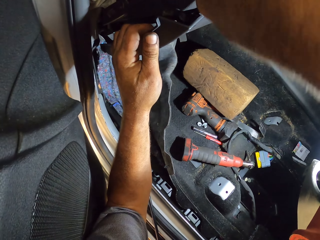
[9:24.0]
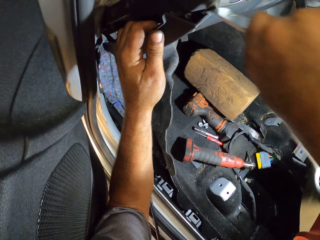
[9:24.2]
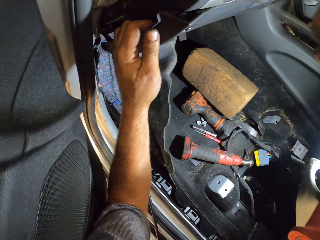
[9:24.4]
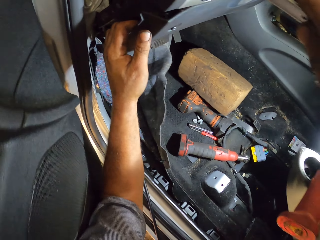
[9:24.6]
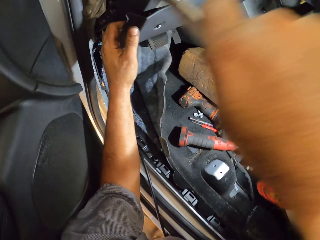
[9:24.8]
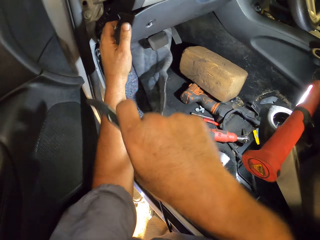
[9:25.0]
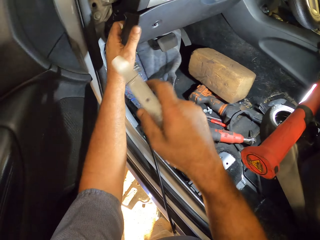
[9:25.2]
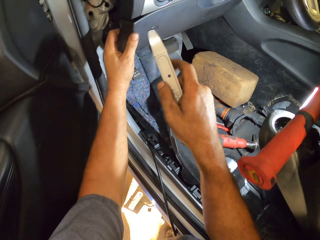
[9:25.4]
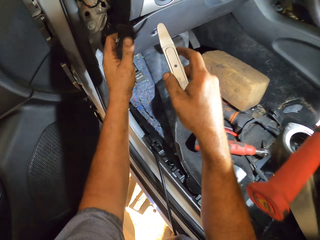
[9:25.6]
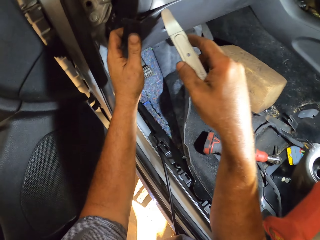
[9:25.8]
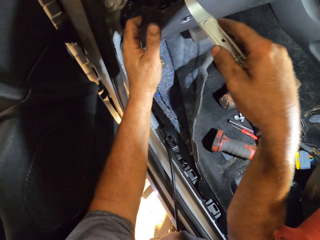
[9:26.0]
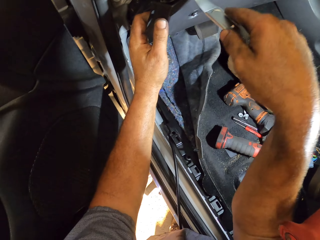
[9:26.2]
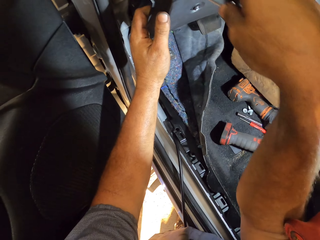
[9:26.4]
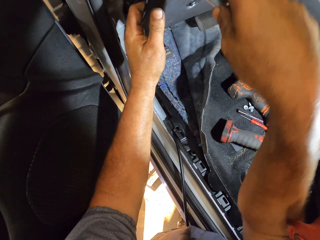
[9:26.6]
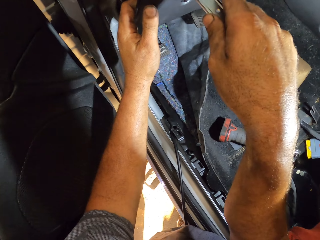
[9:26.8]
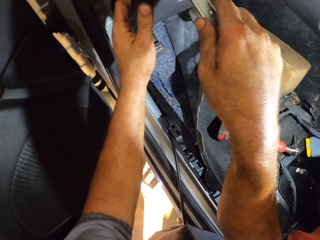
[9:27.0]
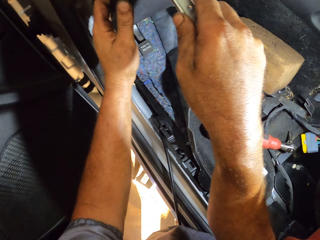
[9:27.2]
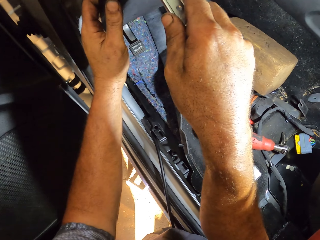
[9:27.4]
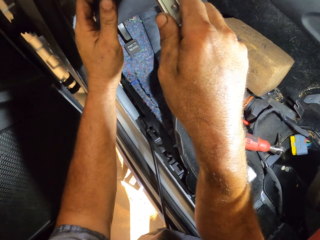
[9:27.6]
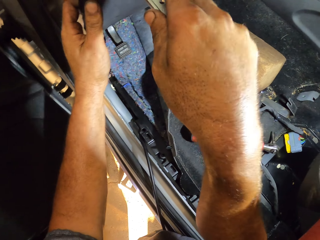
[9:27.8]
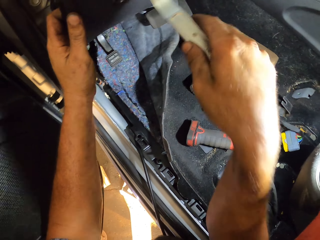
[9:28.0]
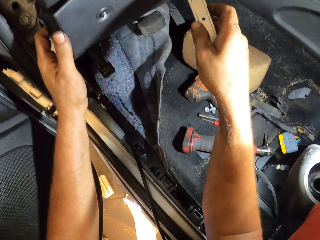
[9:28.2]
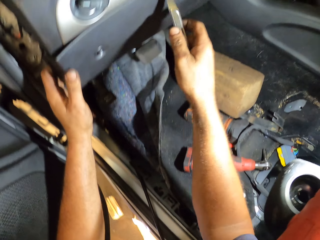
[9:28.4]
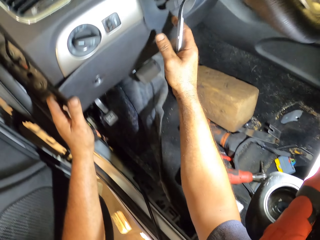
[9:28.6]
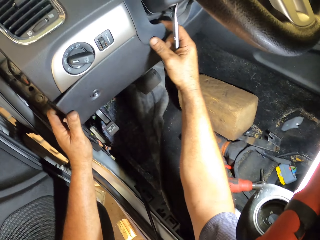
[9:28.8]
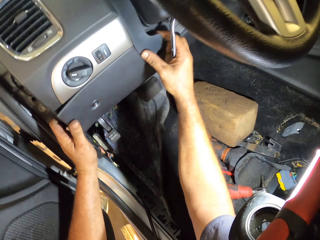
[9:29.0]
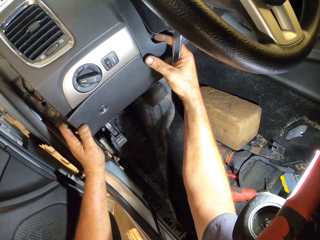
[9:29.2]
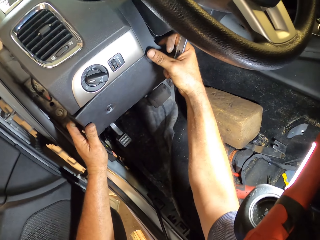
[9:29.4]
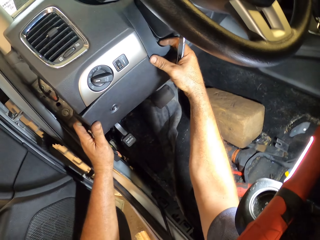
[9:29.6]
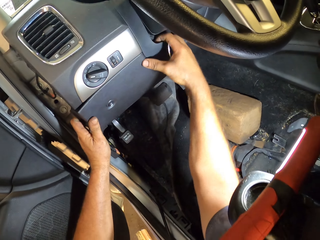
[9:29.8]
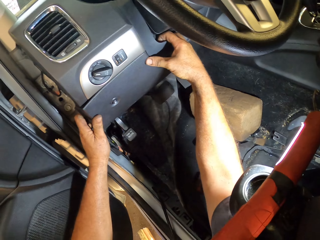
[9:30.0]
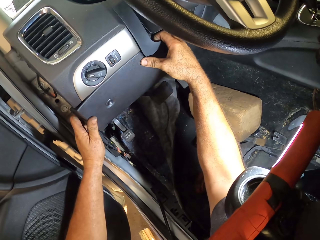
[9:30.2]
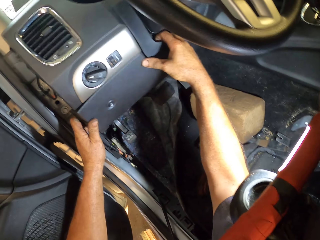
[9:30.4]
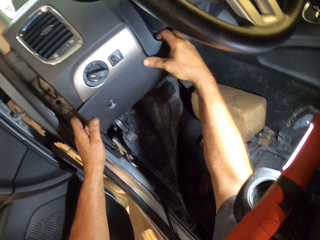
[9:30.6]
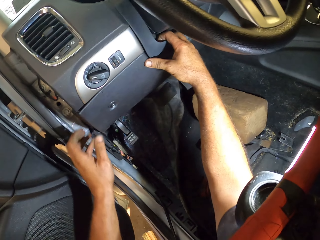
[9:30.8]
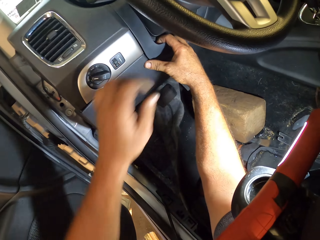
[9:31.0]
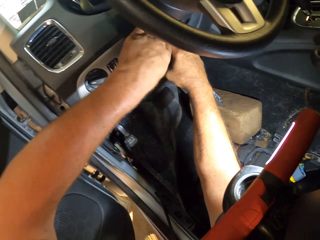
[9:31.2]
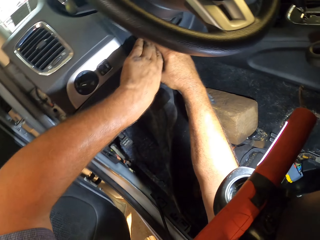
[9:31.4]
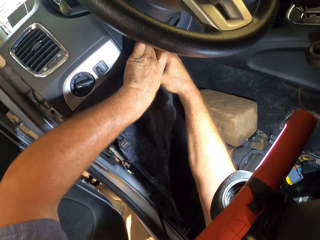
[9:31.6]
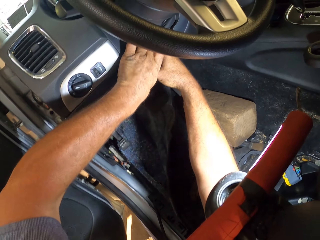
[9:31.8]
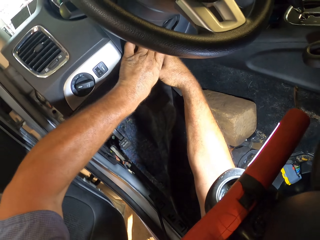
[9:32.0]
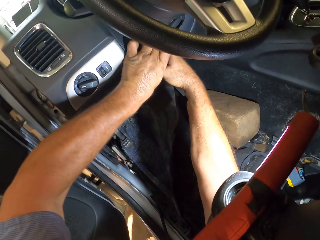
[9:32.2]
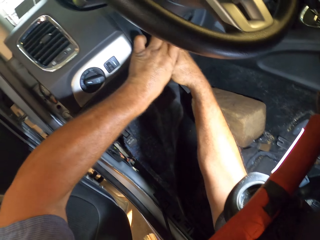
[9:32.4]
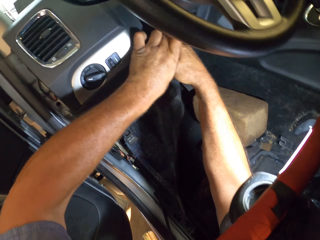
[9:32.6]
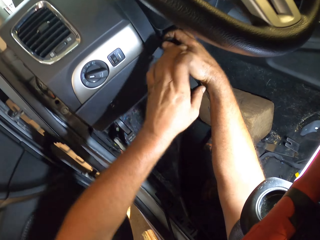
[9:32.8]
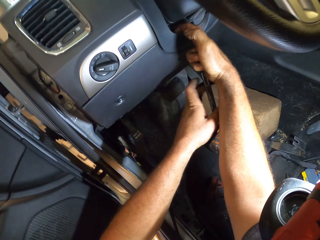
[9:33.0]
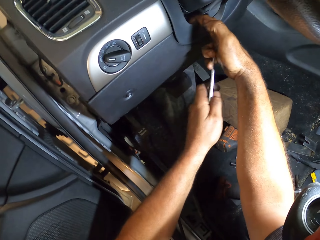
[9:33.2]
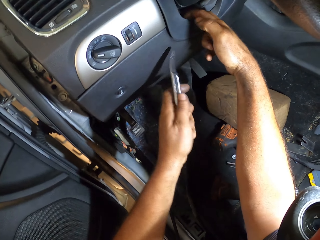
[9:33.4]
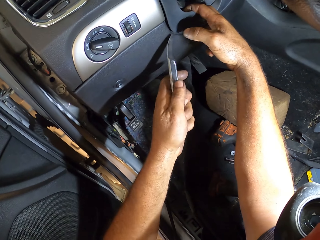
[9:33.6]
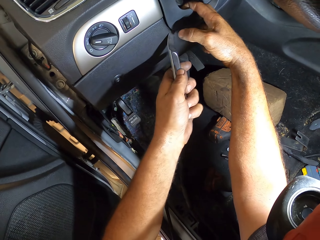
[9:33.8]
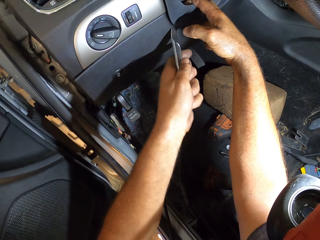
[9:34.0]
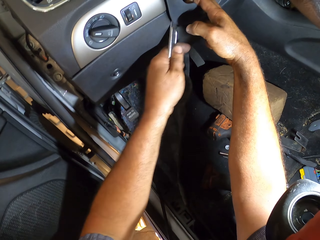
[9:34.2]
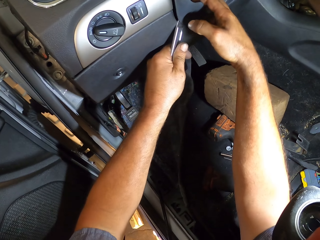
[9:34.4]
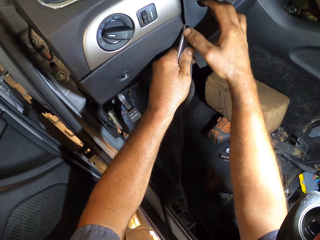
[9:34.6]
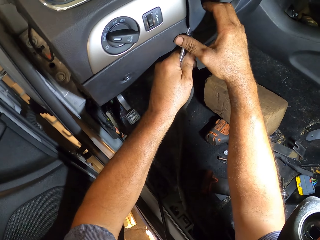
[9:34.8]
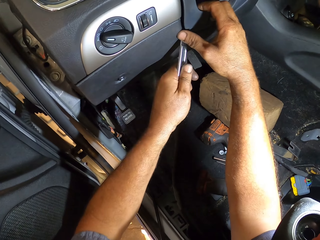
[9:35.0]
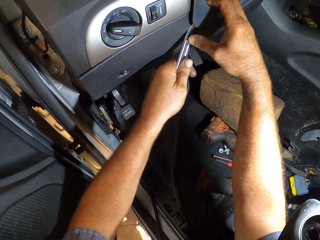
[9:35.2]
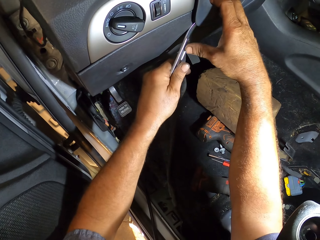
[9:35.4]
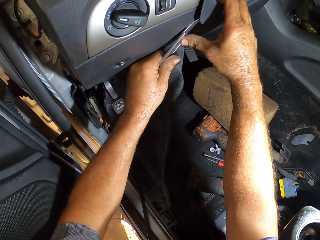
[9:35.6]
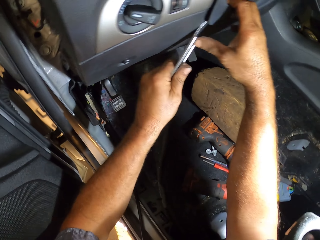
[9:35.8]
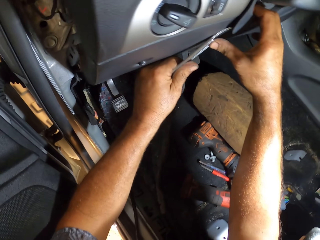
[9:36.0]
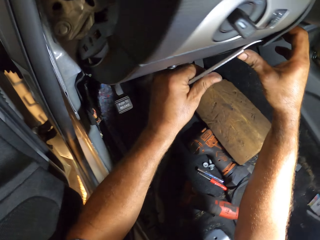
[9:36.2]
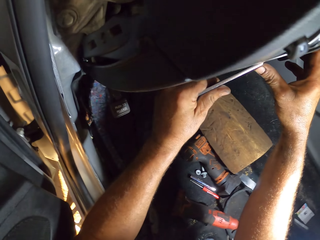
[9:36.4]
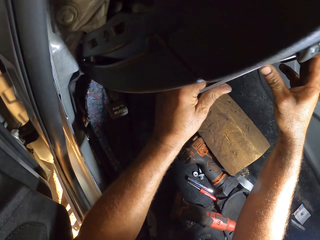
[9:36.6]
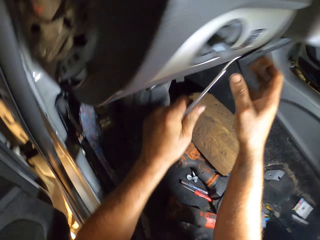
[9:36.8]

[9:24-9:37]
The camera wearer puts down his hand. He inserts the metal in the dashboard cover. He pulls the dashboard cover. He holds the metal with the other hand. He opens the dashboard. He inserts the metal in the dashboard cover.

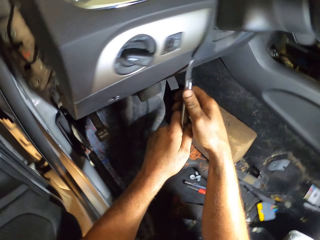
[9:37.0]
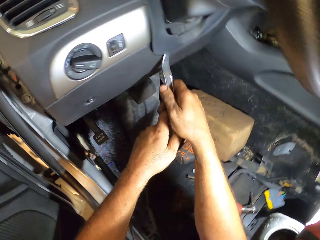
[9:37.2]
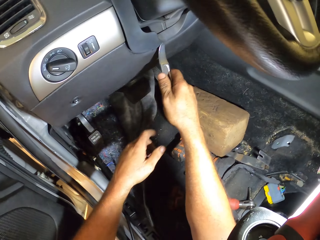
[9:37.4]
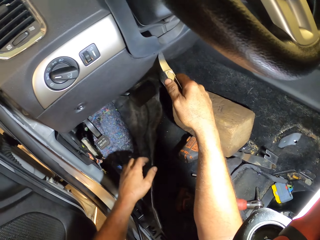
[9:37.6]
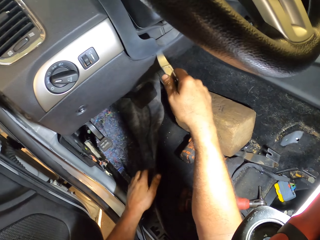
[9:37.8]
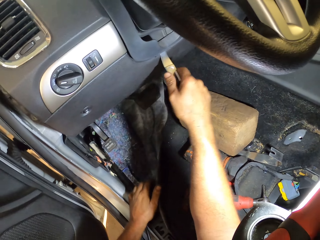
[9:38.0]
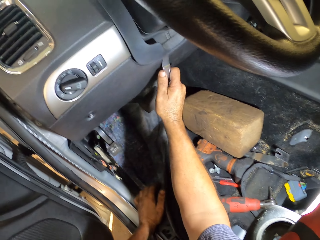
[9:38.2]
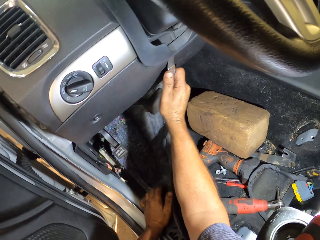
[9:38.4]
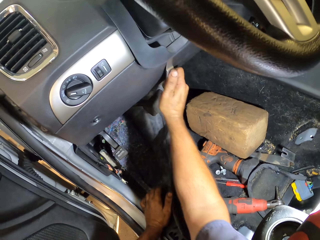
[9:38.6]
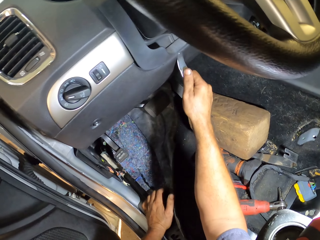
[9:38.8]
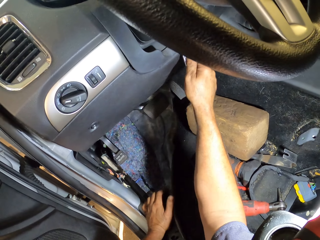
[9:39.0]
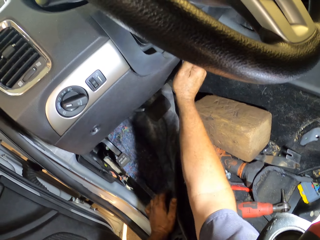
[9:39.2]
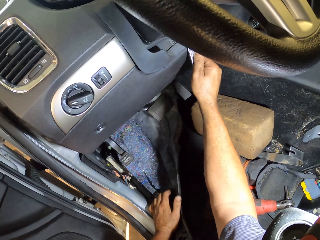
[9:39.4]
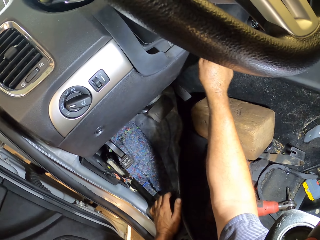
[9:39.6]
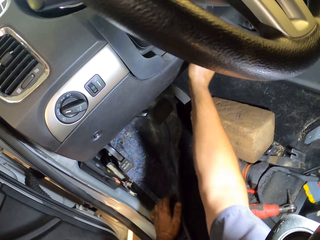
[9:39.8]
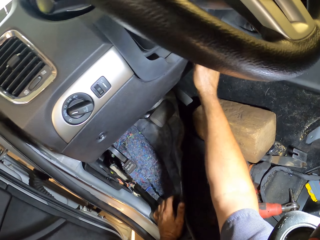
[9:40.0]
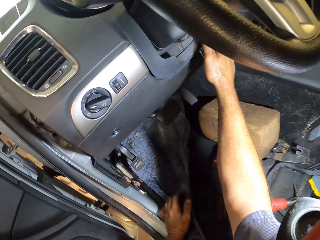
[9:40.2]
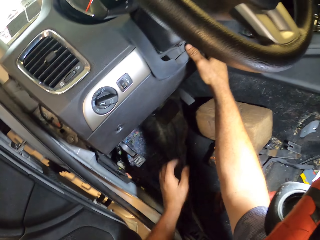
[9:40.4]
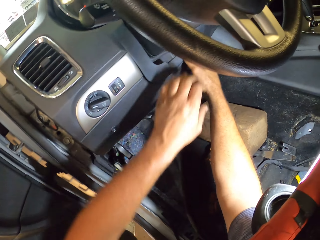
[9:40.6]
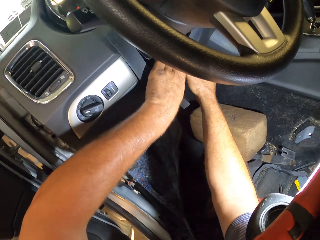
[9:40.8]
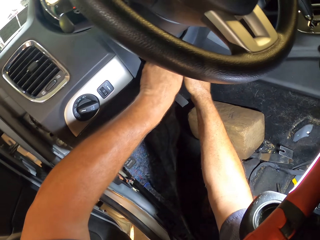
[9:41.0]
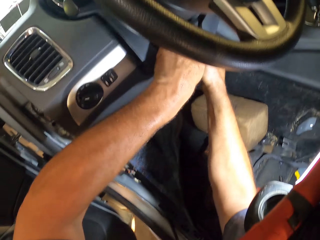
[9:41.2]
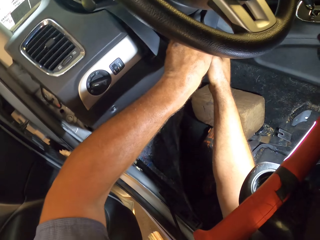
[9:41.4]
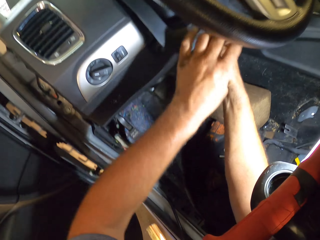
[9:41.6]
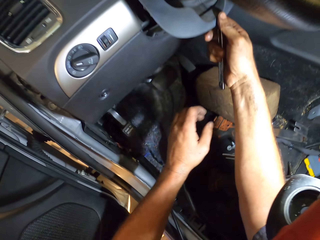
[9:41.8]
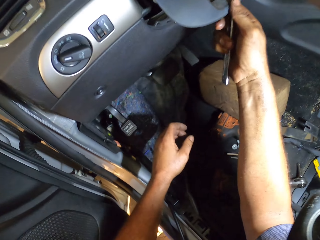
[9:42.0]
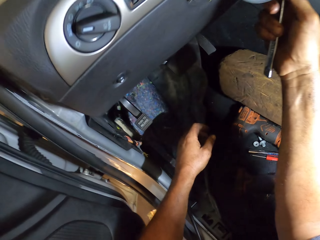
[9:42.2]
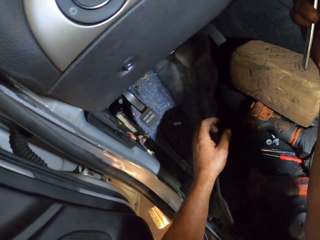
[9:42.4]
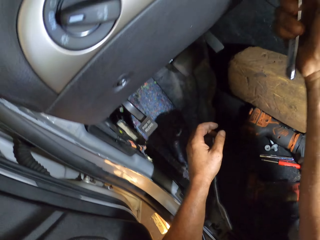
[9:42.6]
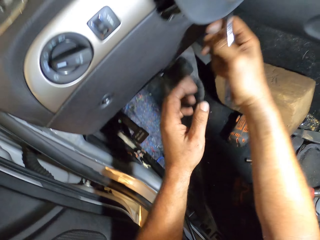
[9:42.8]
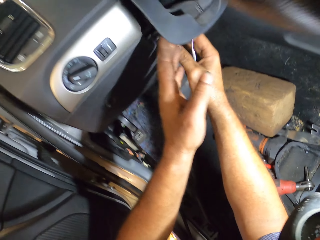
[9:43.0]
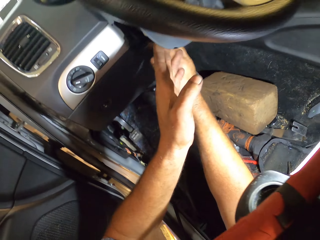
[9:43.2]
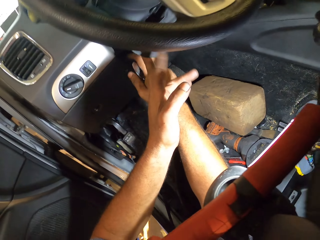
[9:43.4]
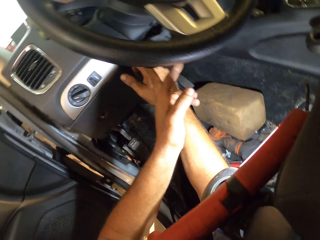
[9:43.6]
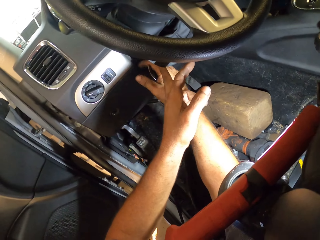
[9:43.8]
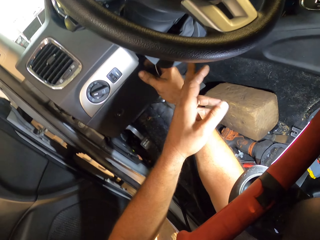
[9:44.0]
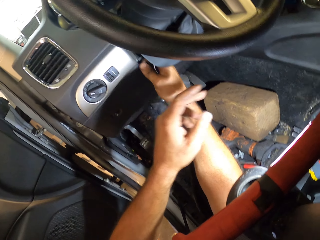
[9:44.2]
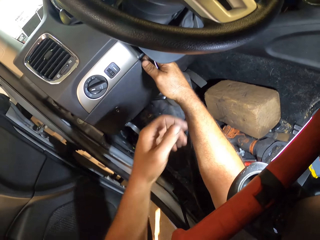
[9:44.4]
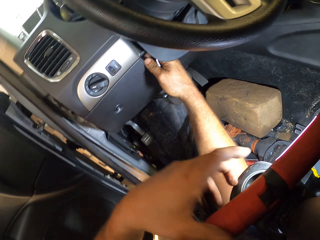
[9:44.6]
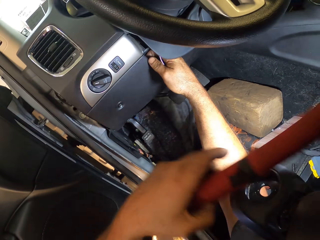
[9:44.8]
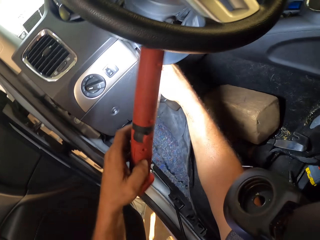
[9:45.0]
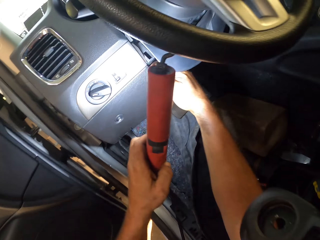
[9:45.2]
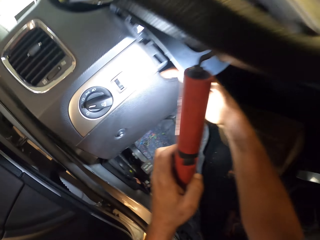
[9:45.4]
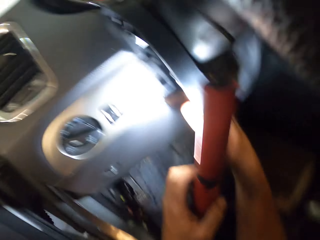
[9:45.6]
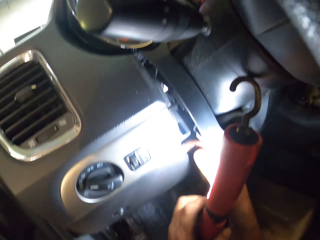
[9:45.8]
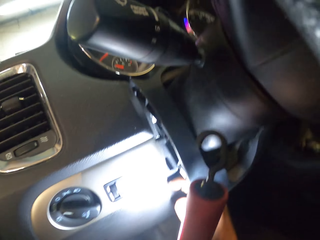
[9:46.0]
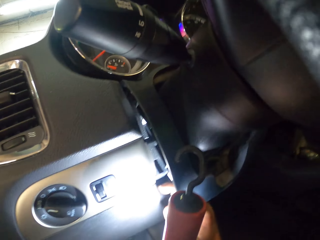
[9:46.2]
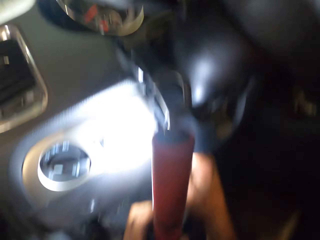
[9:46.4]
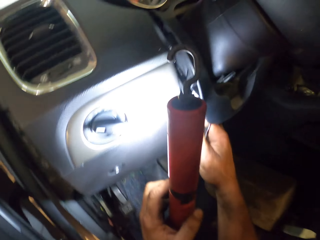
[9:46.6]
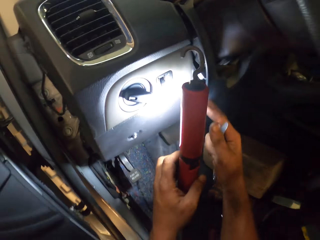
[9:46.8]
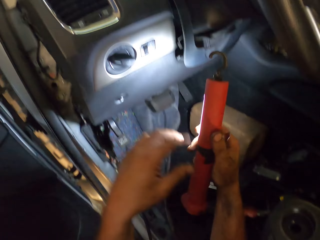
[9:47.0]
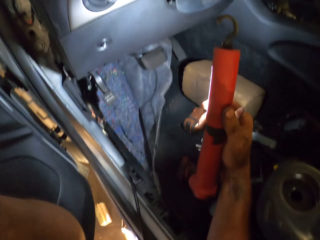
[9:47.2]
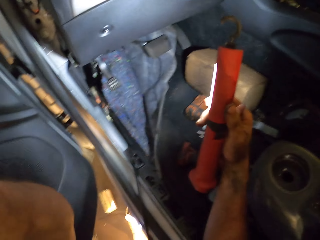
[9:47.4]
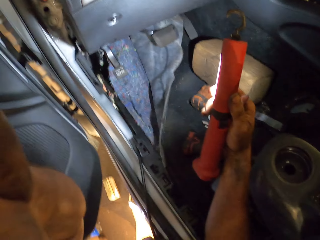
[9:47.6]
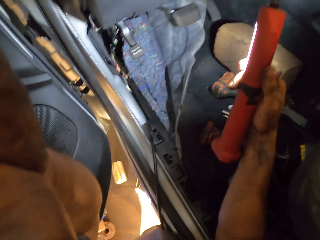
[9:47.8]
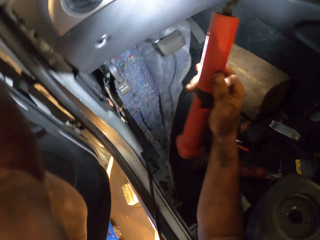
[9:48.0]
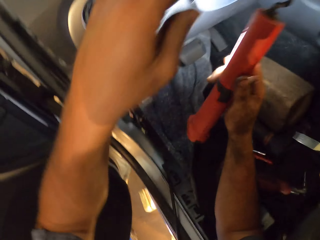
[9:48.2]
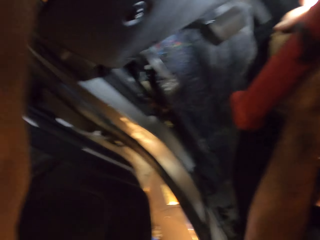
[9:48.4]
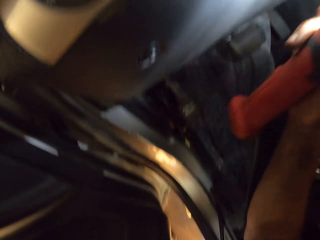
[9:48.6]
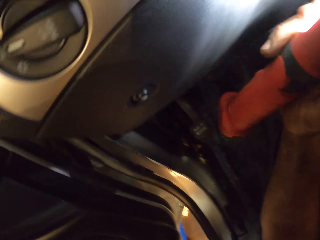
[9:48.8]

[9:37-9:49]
The camera wearer lowers the left hand. He holds the metal with the other hand. He inserts the metal in the dashboard cover. He opens the dashboard. He pulls the cover. He puts down his hand. He takes a torch. He holds the torch. He lights the dashboard. He looks at the dashboard. He holds the torch with the other hand. He lifts his hand. He adjusts the camera.
